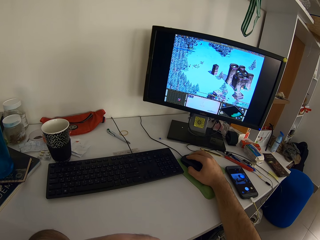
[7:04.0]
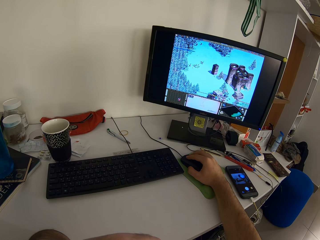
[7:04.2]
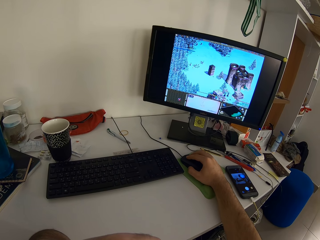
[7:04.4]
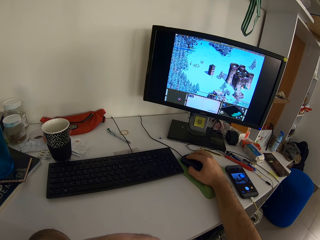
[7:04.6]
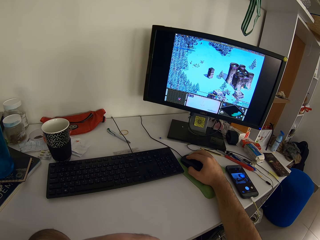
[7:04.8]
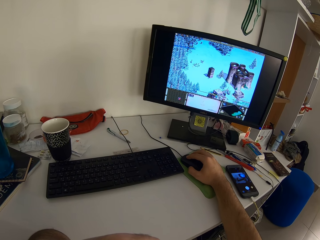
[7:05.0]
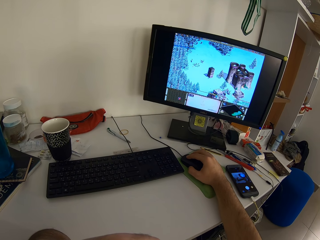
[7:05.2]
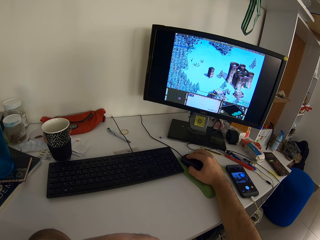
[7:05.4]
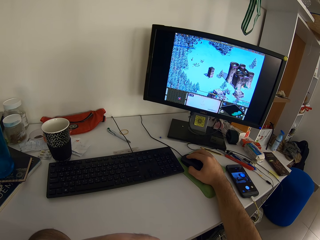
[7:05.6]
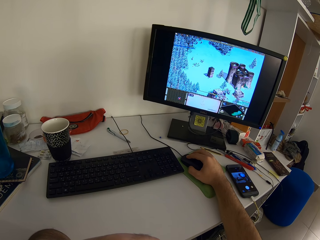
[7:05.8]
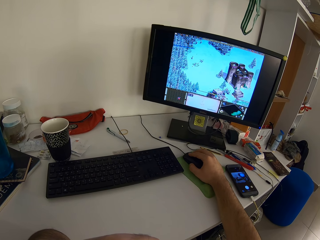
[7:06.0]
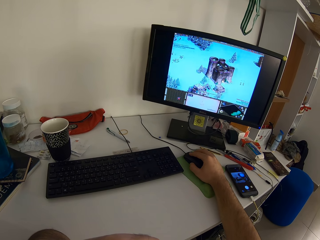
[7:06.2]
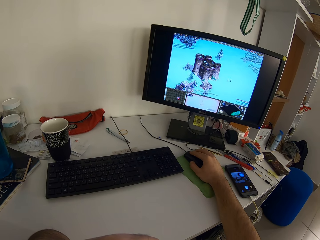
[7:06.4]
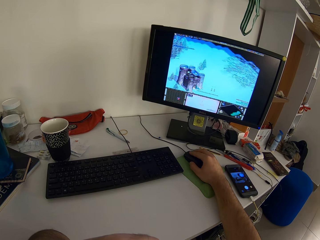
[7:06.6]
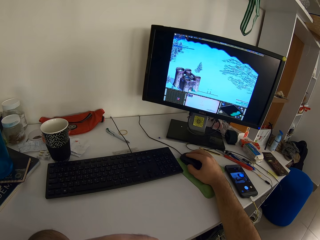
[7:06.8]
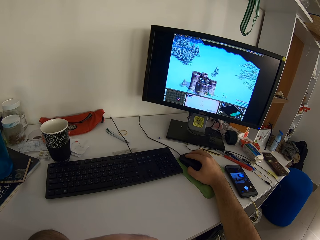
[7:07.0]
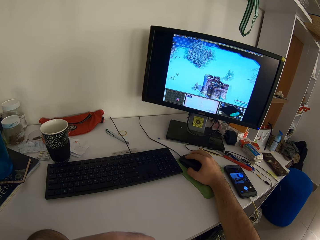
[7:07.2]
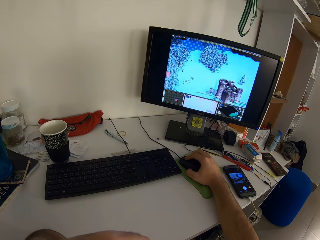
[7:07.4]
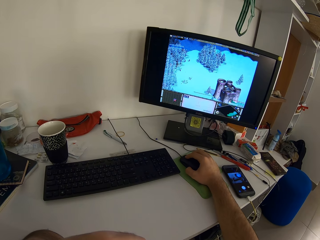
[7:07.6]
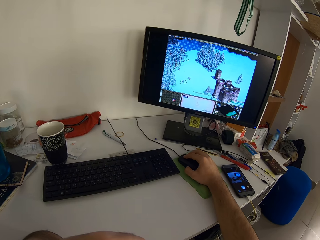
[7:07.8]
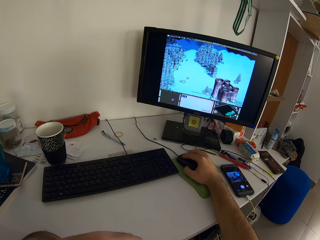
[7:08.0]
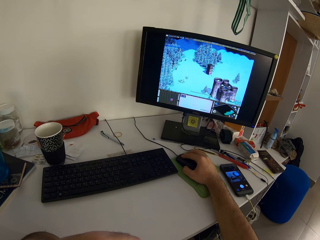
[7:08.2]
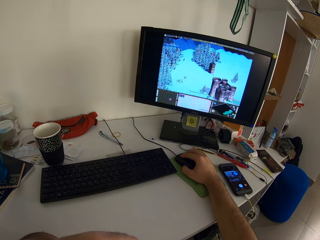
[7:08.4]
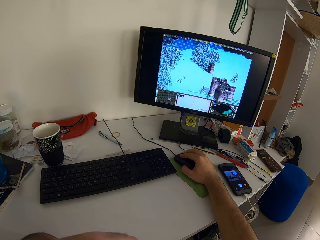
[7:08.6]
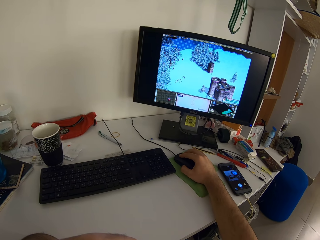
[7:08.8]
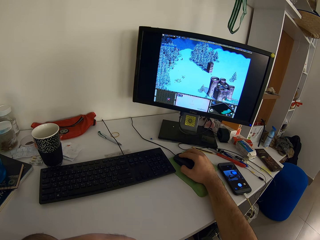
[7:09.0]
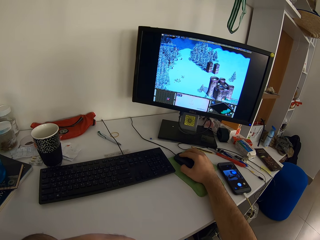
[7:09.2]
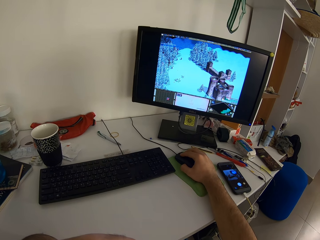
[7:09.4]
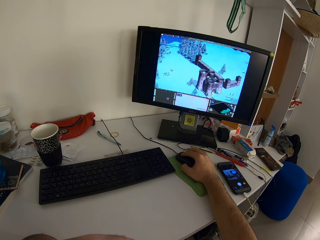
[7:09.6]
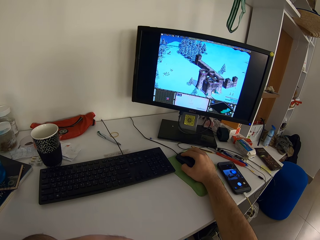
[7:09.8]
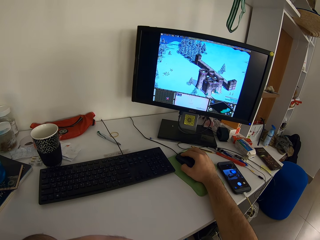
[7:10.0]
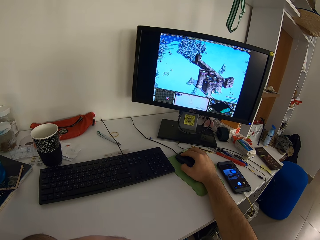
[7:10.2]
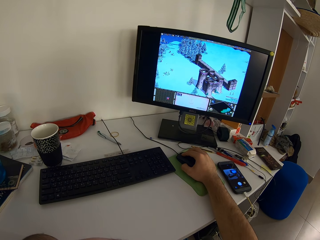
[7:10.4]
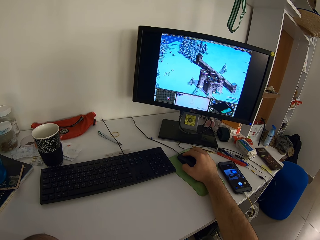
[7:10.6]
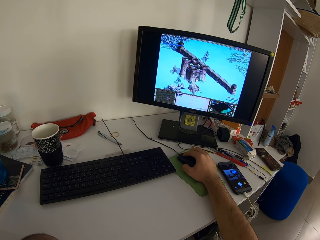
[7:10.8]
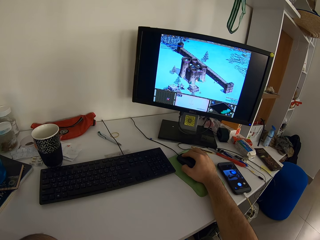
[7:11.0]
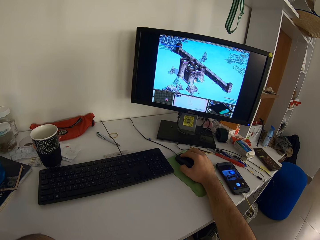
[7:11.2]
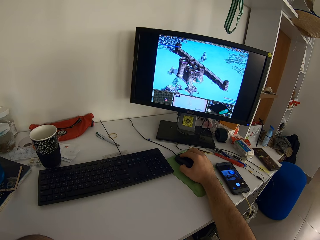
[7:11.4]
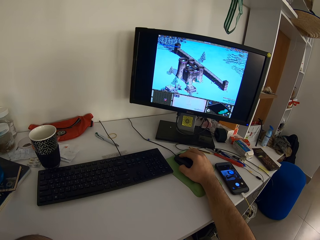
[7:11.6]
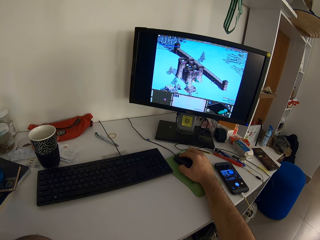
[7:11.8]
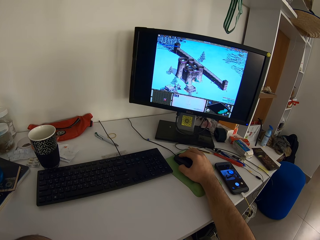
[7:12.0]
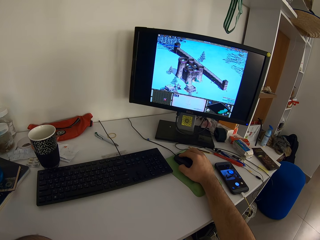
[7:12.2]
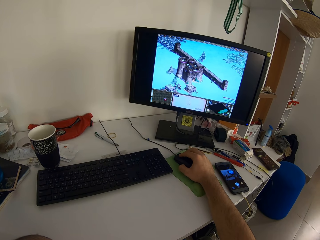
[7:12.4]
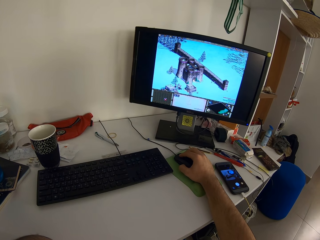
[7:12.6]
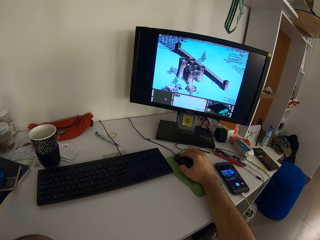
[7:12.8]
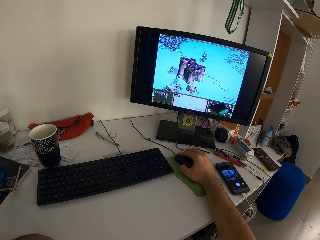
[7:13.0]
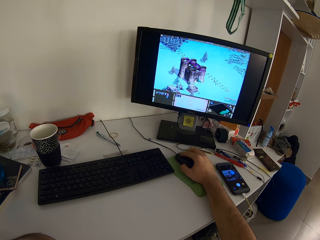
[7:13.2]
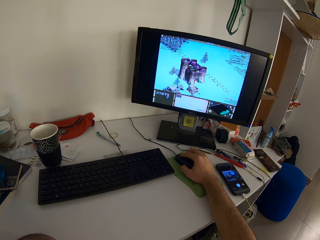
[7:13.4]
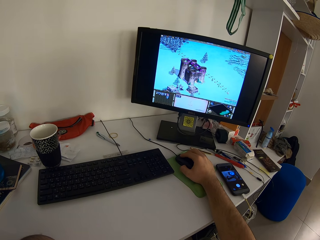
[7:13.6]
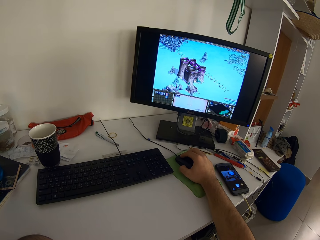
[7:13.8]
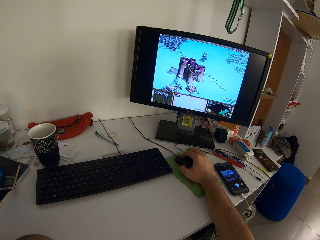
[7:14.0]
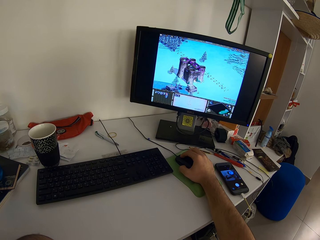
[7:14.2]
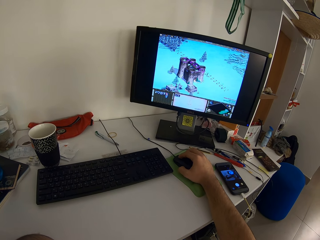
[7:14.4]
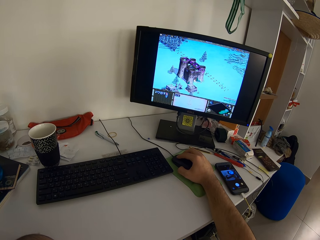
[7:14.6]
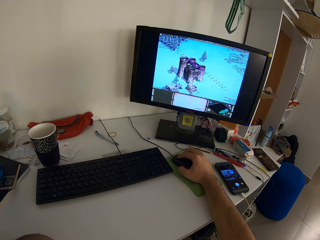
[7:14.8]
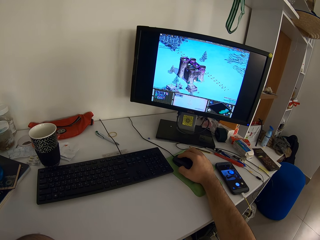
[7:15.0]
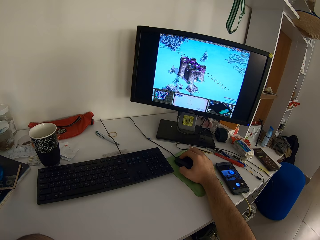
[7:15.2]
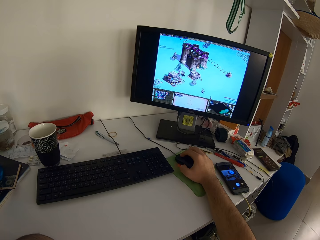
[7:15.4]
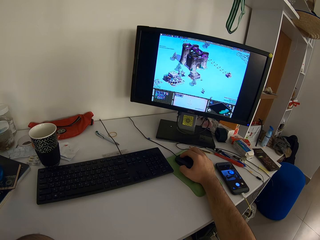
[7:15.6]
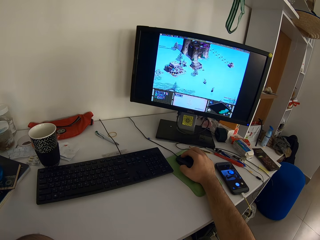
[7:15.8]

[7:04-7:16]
The camera wearer drags the mouse.

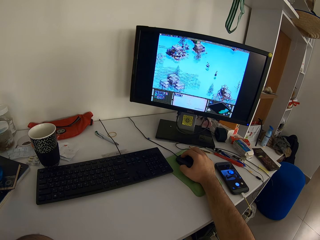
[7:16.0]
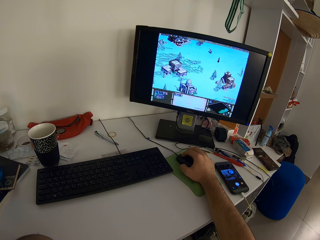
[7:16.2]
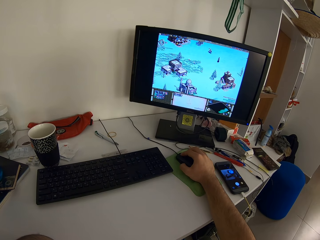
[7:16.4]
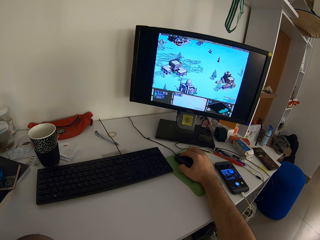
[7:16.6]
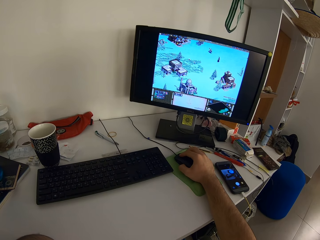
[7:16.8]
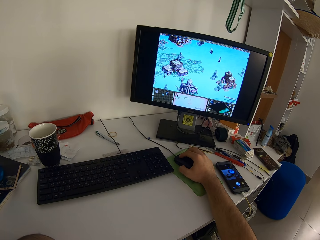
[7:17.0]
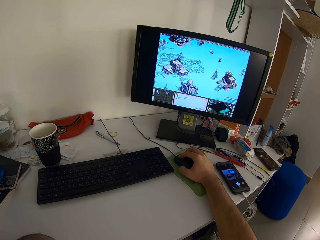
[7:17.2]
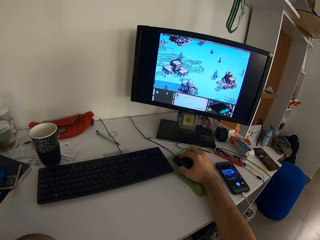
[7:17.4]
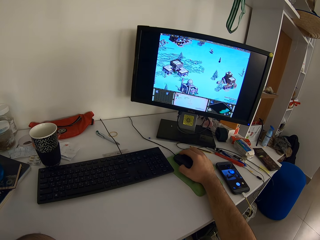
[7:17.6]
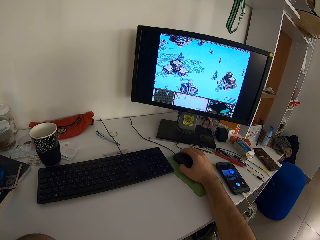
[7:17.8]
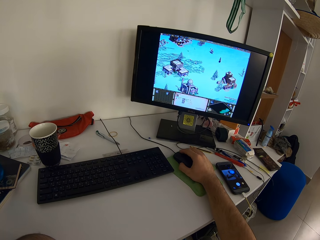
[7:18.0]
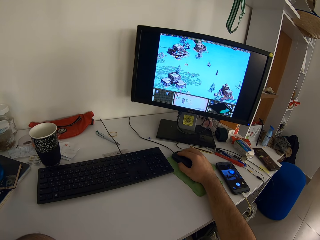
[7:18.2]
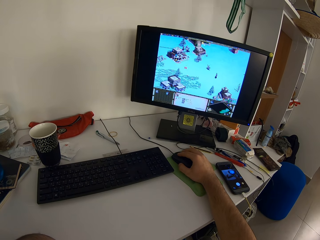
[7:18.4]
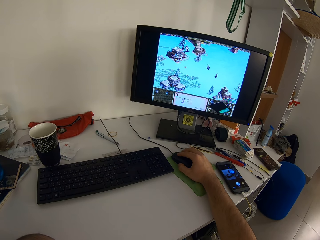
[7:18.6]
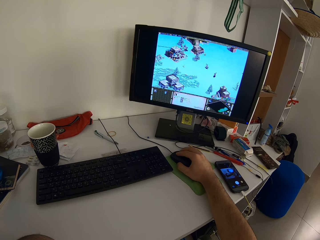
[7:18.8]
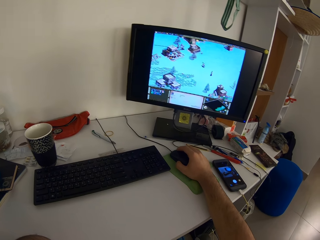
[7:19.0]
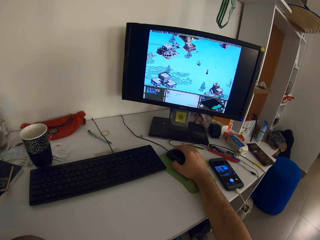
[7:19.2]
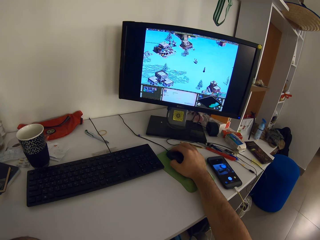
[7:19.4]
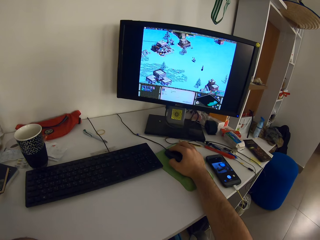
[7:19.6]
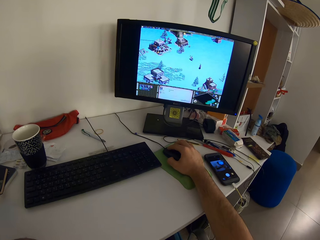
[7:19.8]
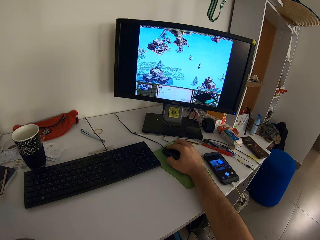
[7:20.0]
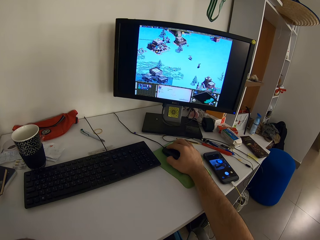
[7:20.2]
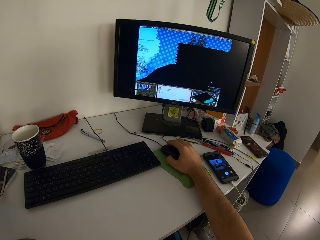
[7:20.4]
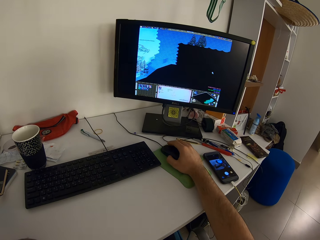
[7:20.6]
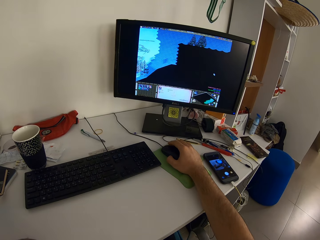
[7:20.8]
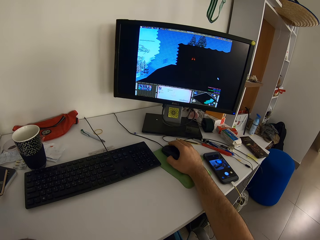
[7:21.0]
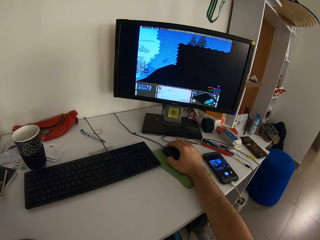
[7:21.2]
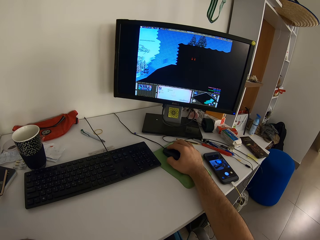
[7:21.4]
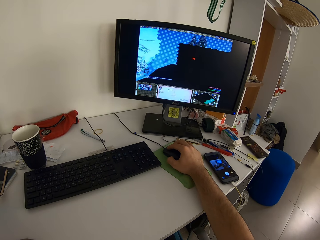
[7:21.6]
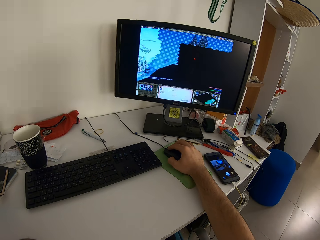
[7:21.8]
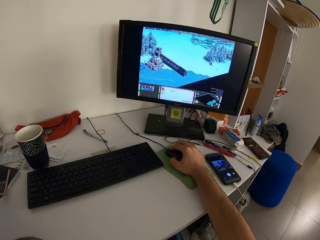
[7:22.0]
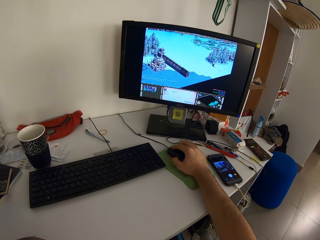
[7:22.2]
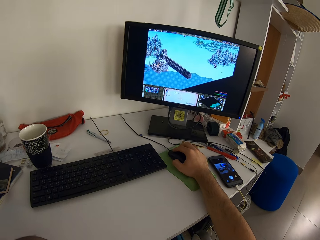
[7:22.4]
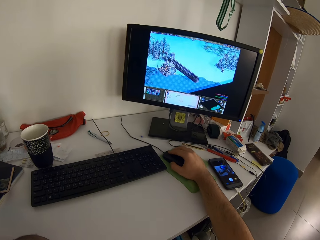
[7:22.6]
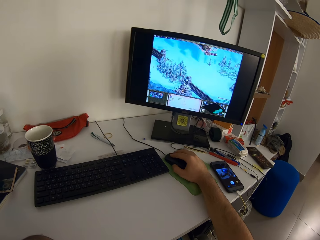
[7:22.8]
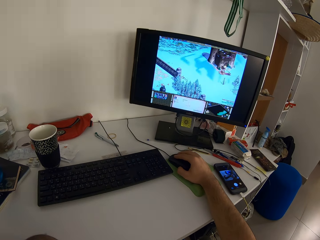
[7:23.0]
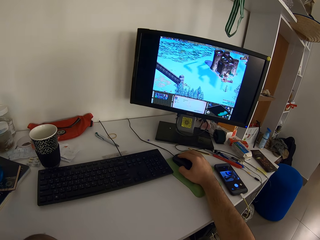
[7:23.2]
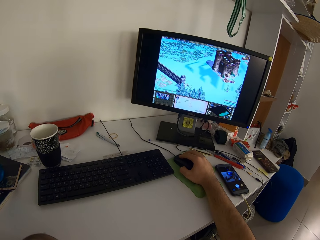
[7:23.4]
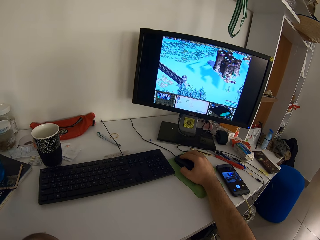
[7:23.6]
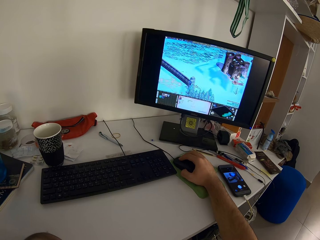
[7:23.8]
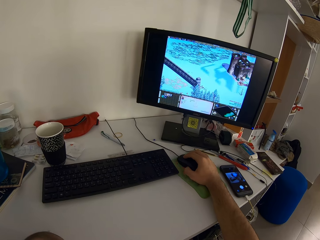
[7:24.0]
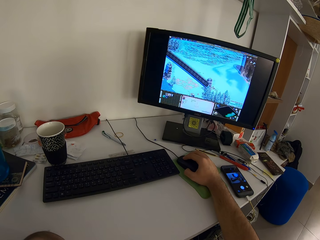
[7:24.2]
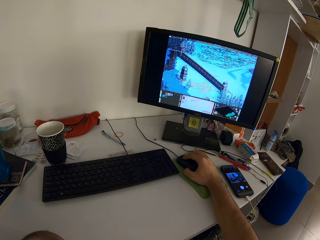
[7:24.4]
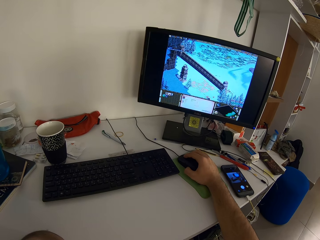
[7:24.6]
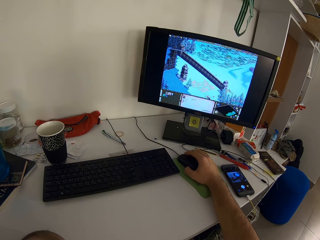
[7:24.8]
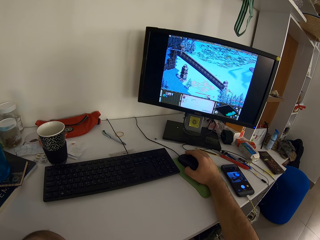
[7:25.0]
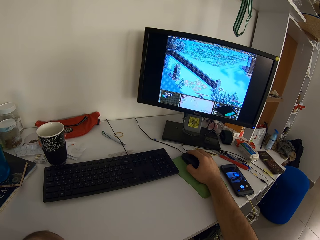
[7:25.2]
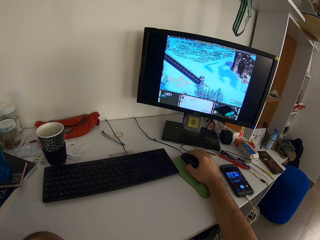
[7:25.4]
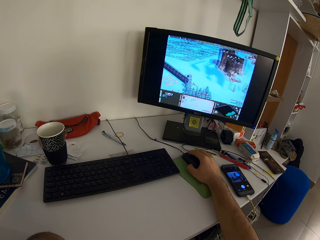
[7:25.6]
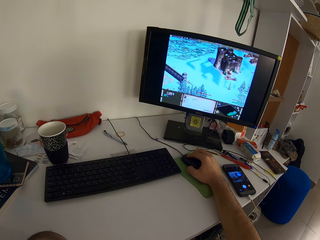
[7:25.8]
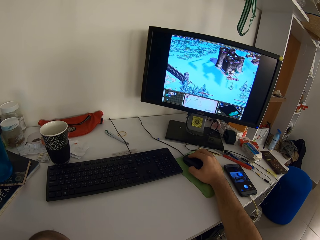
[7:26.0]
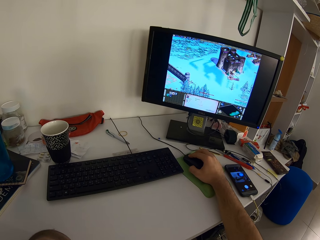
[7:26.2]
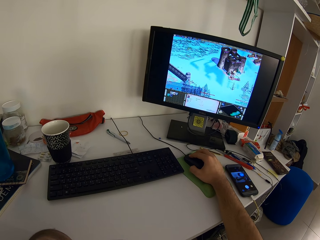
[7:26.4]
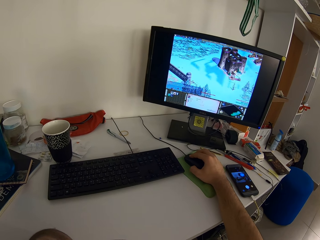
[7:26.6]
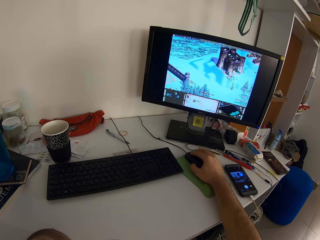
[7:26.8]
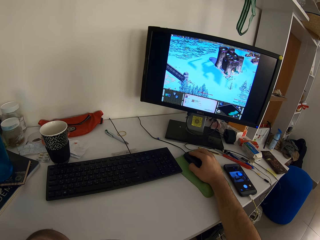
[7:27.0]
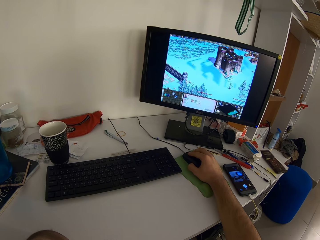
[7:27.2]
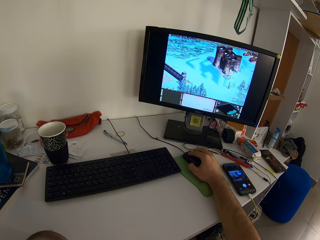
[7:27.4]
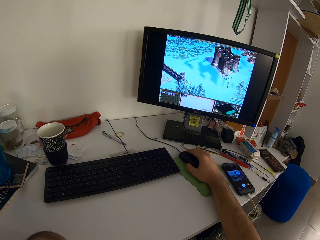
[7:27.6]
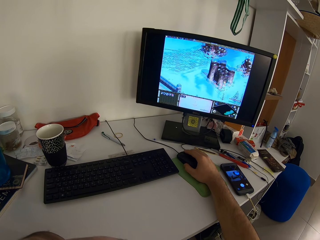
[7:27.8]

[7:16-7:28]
The camera wearer clicks the mouse.
